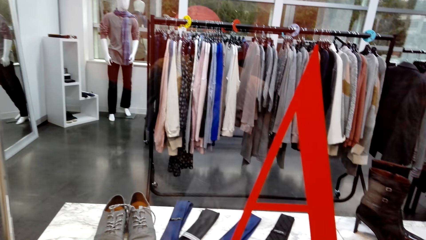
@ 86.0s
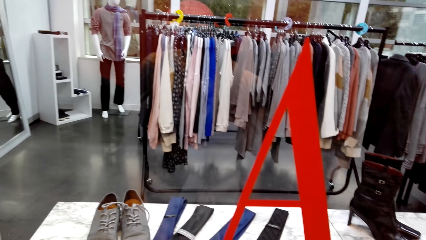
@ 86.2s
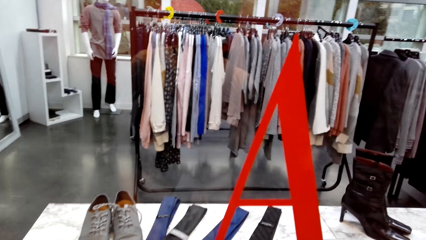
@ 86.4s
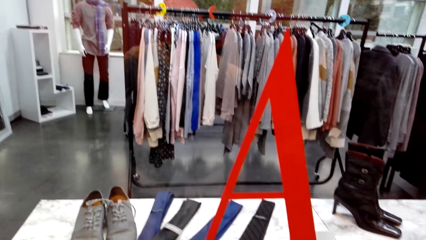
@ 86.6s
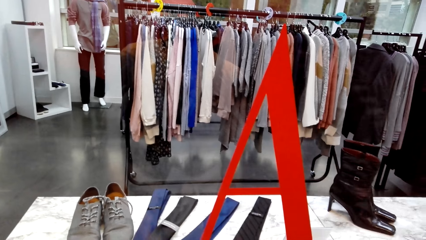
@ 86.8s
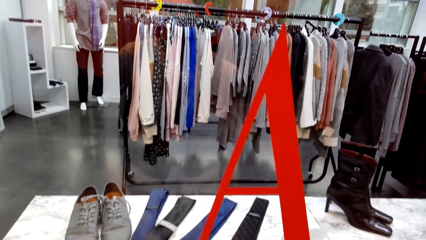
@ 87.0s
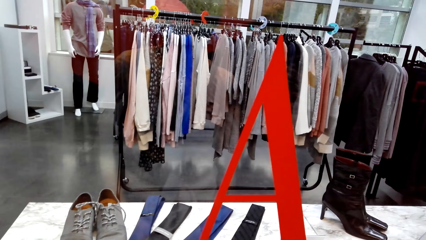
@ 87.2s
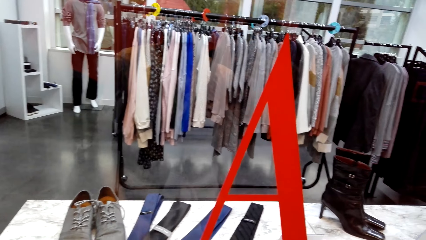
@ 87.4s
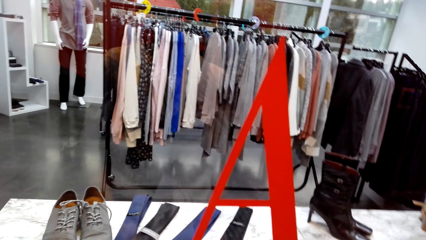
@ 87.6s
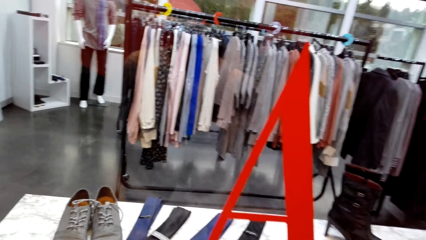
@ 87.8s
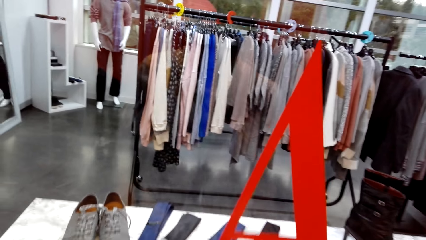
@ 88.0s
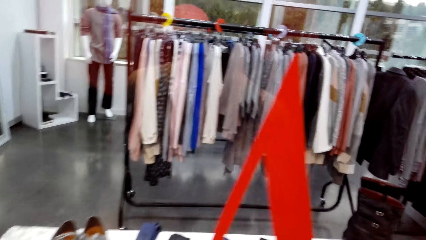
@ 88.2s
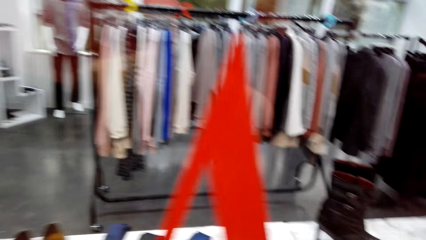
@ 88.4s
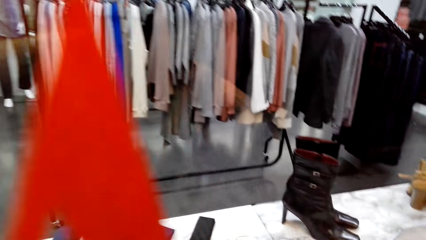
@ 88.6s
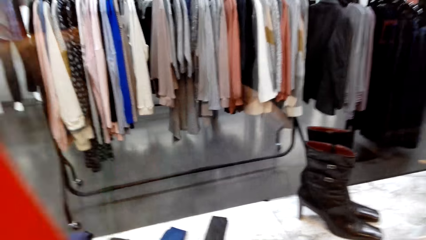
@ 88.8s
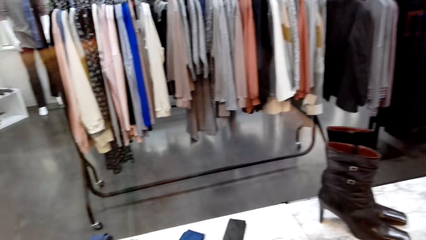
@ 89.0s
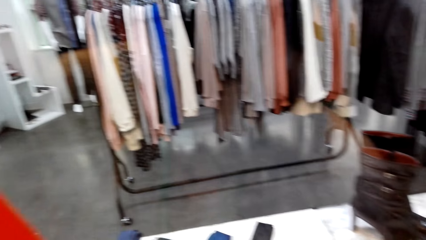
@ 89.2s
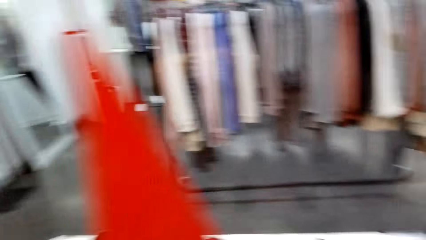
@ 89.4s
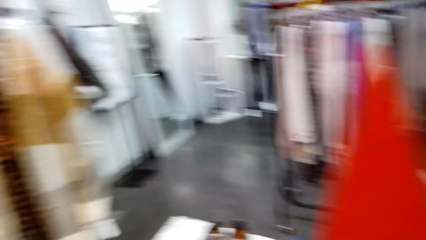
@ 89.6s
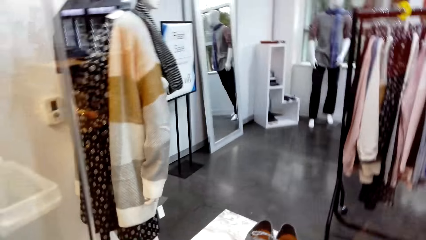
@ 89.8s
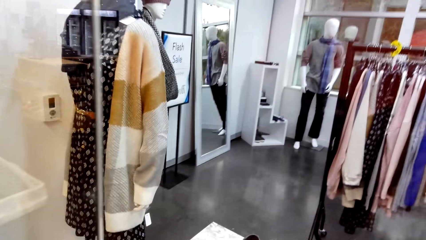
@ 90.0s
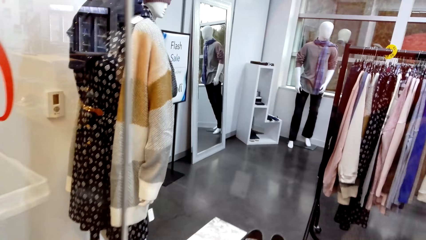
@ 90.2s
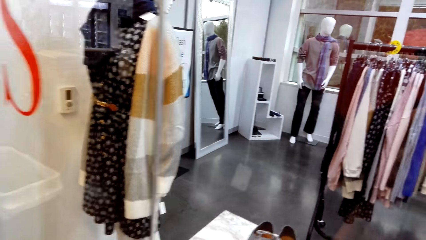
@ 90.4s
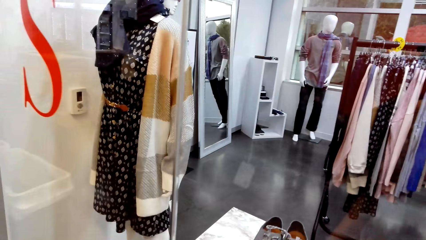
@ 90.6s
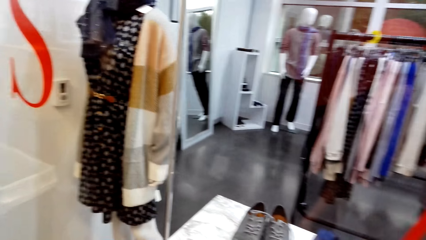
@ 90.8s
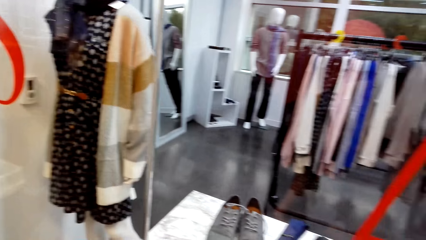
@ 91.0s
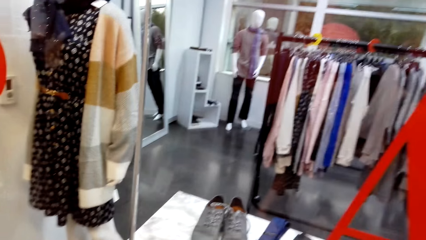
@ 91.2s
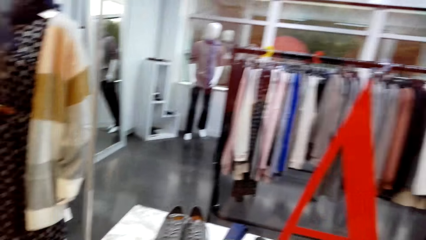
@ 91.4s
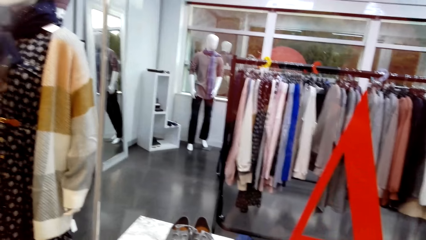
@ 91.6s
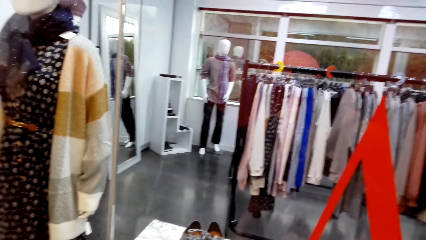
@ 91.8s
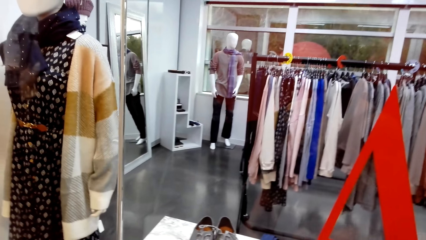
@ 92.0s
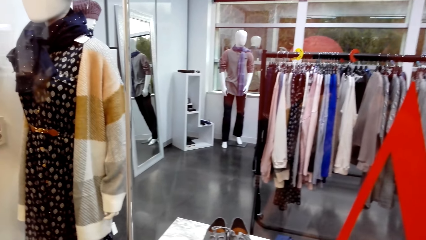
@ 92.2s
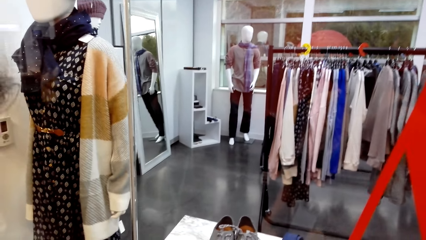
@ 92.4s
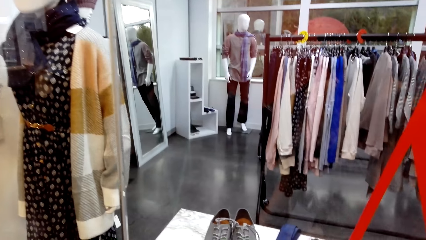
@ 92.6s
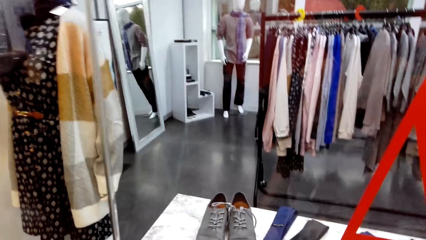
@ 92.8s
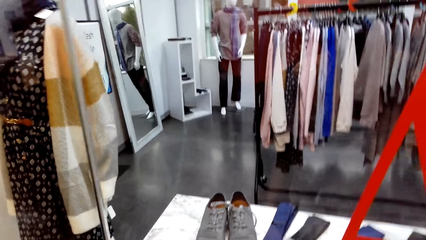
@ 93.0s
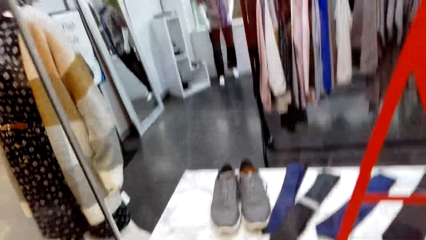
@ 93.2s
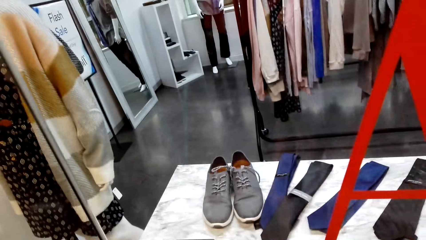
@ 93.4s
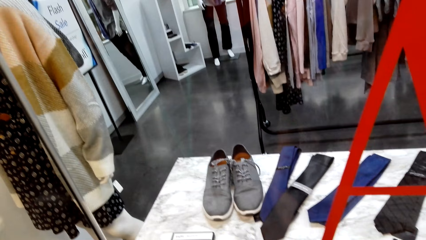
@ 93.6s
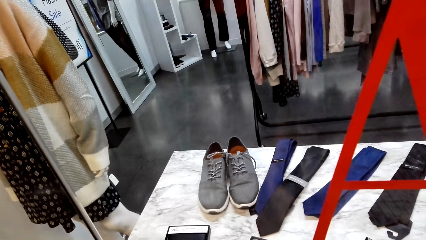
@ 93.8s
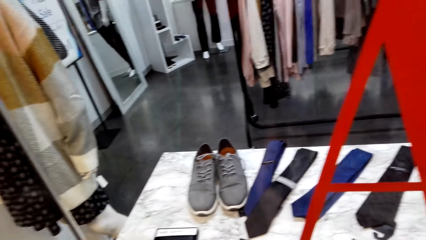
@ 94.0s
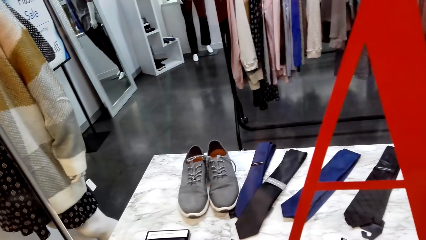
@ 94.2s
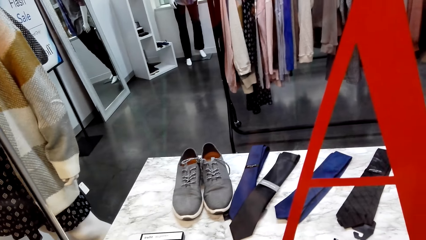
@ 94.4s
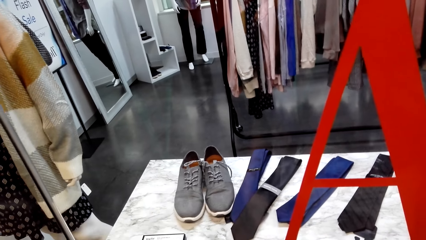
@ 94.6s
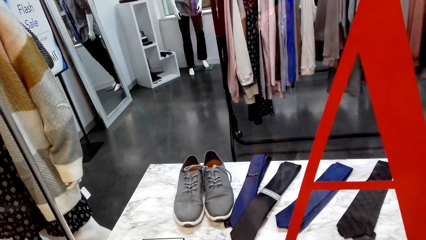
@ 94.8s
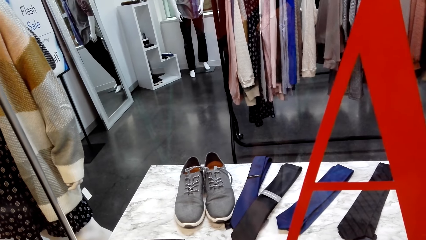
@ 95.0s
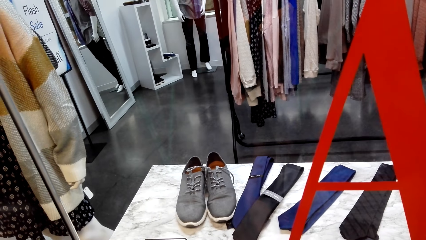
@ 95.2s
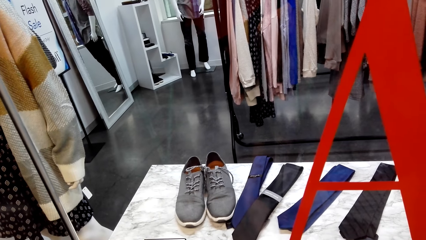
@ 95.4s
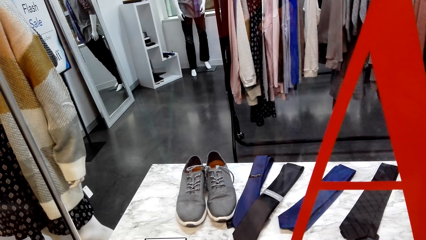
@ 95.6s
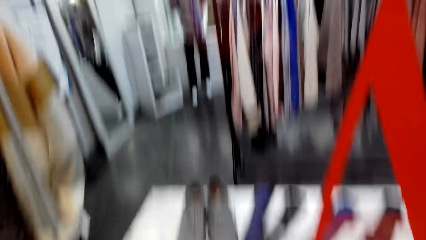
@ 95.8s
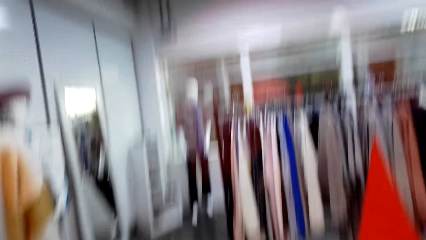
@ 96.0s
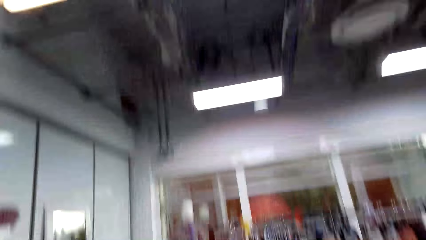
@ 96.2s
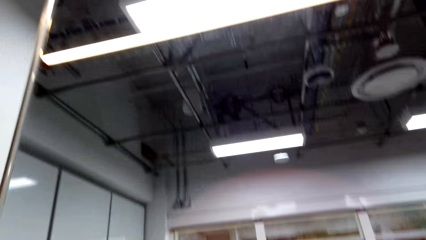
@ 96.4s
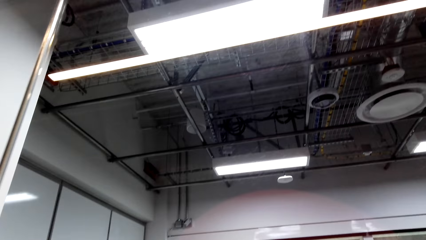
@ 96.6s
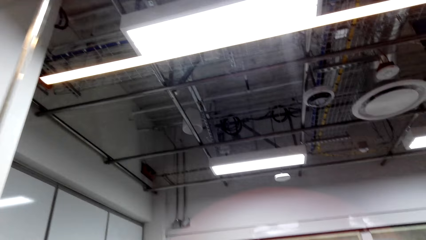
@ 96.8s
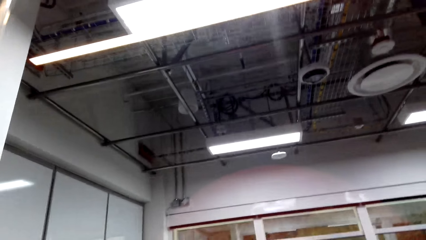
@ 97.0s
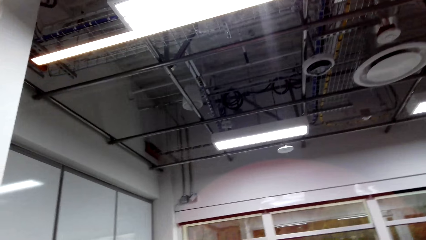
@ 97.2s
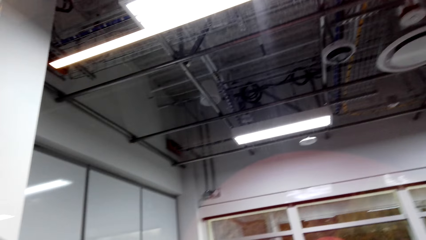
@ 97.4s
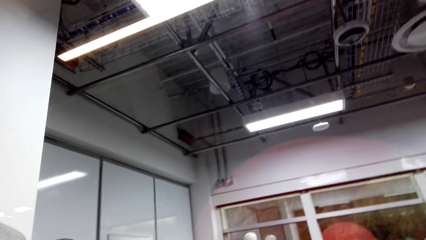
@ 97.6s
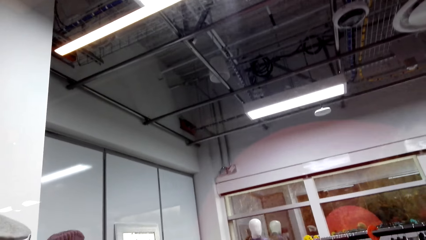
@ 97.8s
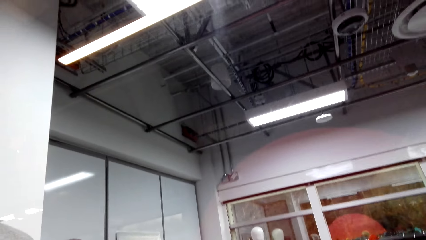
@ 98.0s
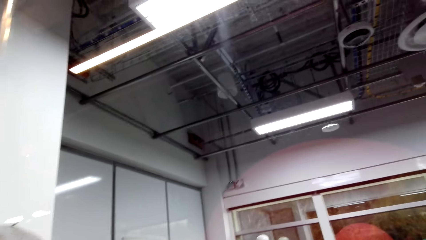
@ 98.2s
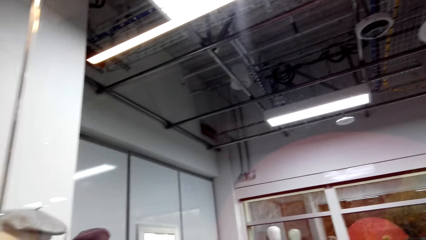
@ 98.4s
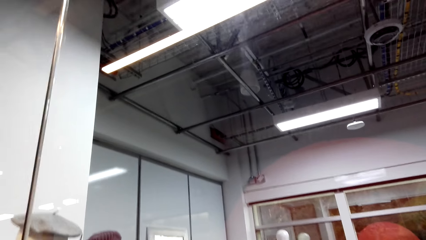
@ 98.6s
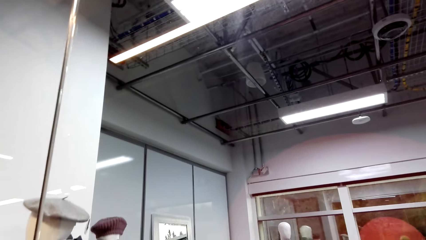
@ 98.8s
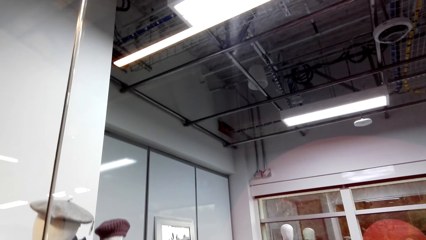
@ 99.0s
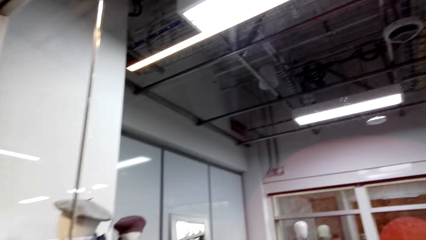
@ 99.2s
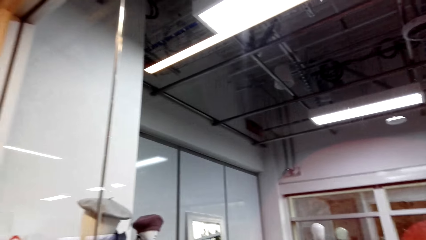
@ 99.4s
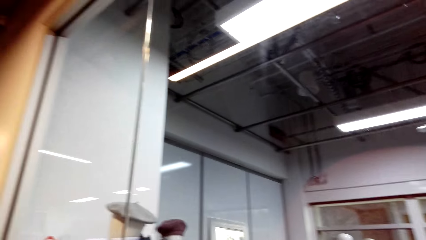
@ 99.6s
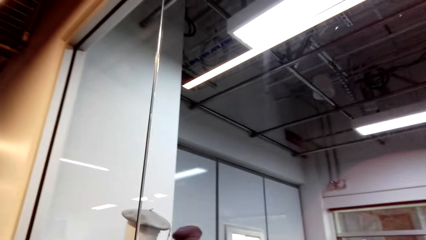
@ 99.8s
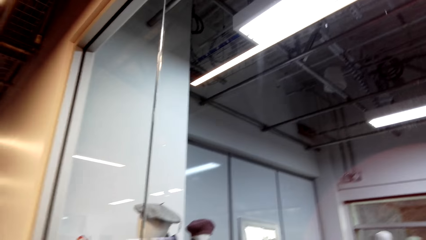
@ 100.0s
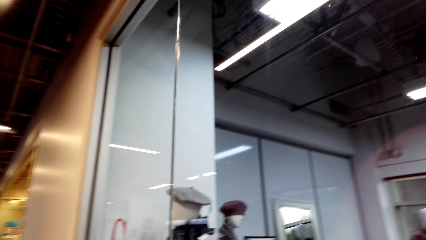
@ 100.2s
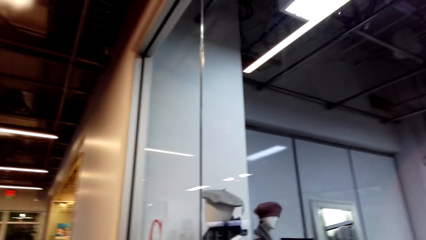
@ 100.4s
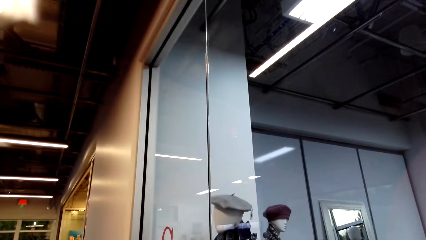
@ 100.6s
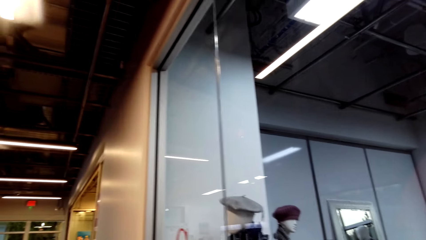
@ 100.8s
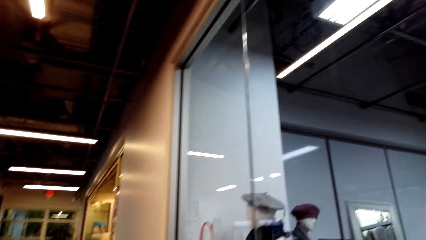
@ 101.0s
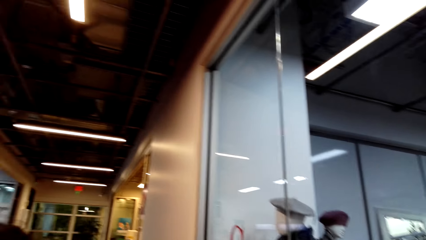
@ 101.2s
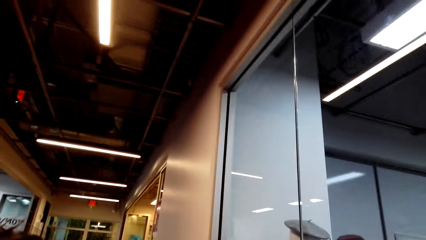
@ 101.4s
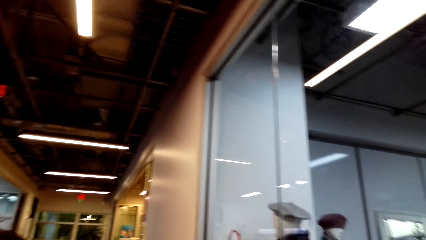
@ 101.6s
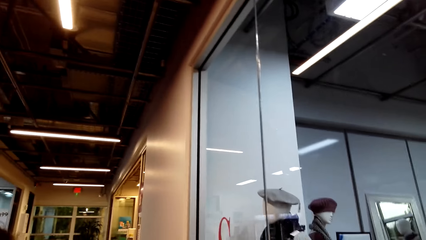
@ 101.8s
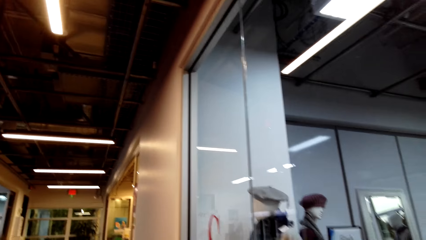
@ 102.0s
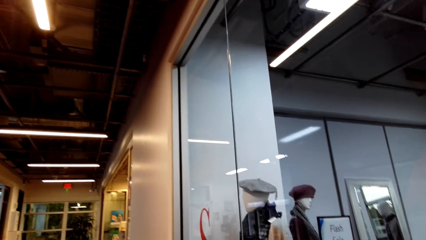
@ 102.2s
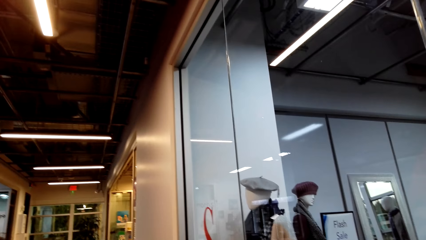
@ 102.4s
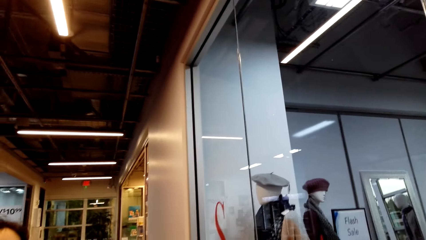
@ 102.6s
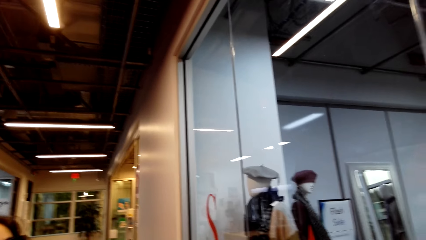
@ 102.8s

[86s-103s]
The camera wearer looks at the ties. They look at the ceiling.
